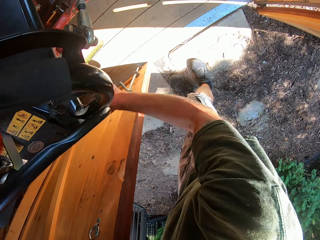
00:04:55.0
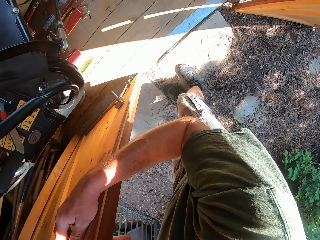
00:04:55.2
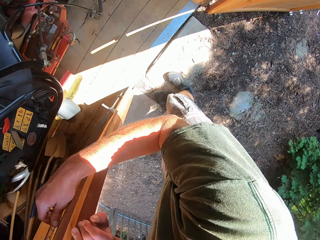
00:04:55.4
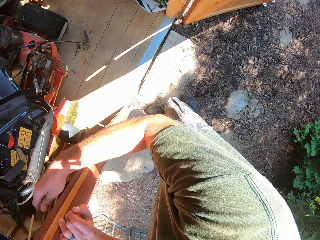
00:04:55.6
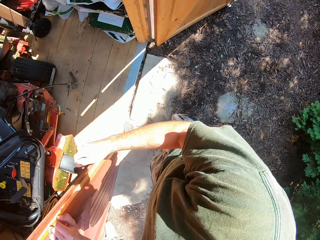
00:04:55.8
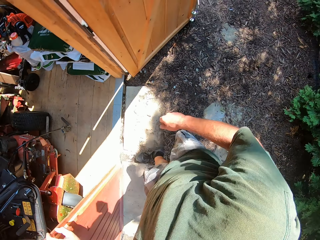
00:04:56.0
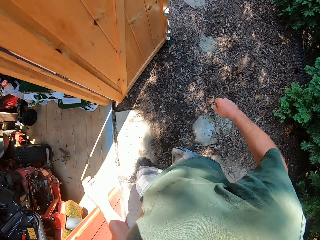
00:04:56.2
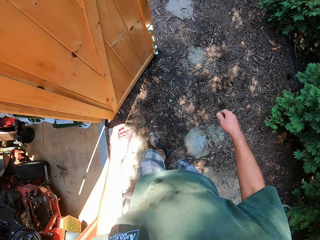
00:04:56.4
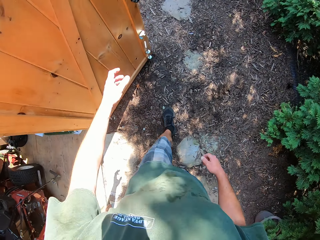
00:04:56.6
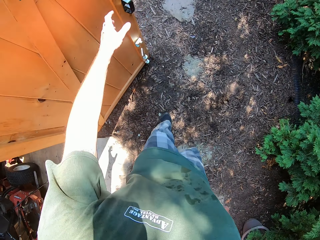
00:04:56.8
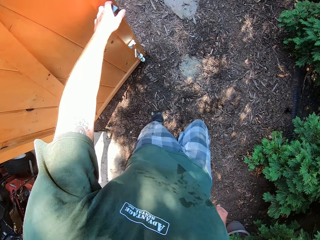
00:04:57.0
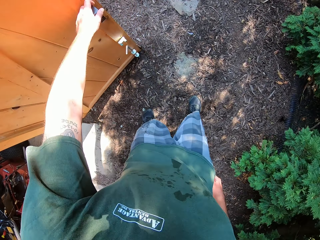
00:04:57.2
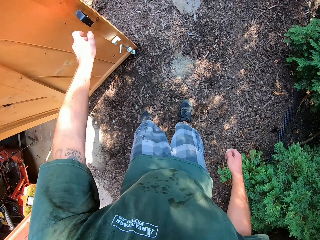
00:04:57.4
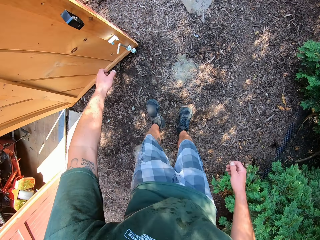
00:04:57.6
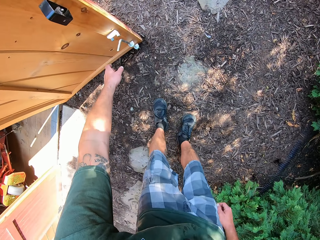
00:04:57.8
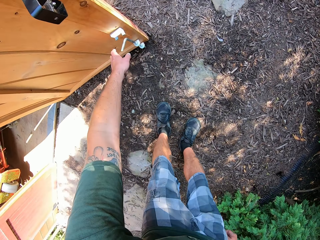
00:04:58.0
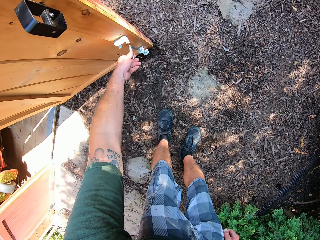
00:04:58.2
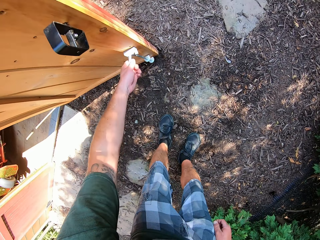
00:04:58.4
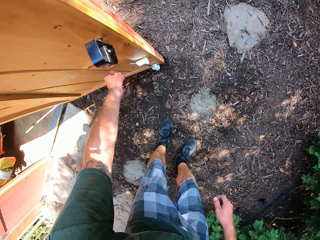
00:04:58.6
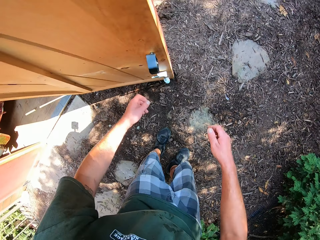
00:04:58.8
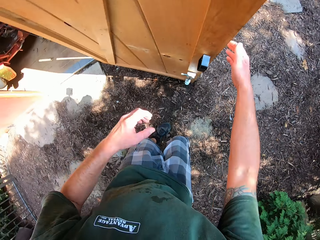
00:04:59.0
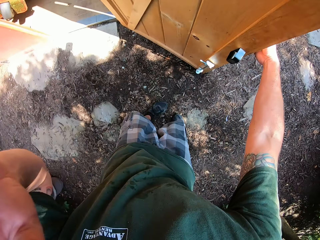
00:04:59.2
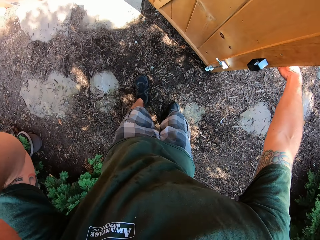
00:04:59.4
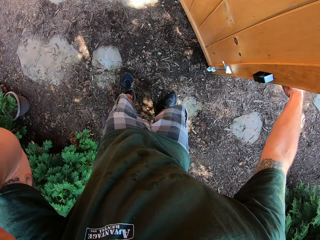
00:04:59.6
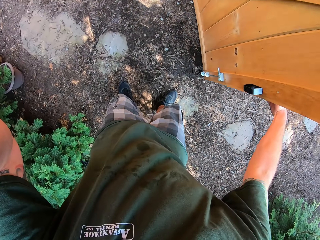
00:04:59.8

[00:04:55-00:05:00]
The camera wearer touches a part of the other door. He raises his left hand. He rubs his face. He closes the door with his right hand.

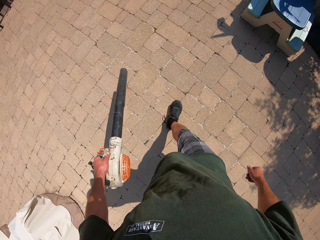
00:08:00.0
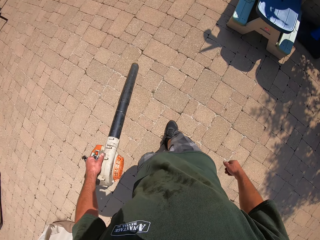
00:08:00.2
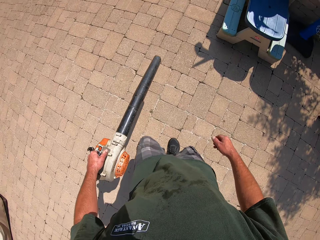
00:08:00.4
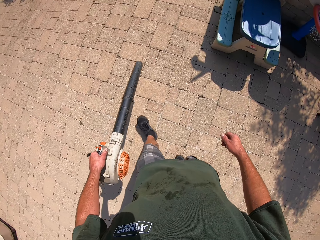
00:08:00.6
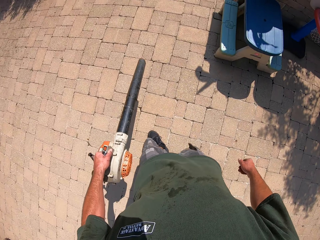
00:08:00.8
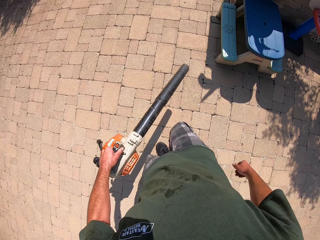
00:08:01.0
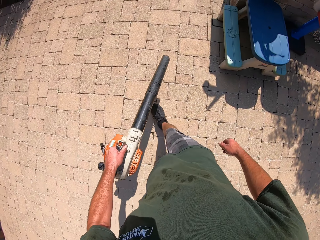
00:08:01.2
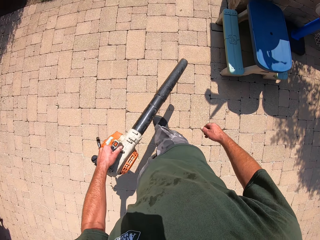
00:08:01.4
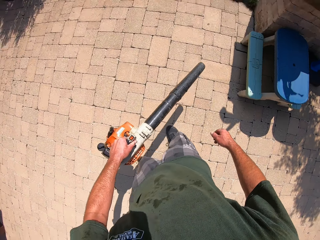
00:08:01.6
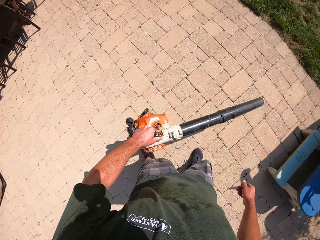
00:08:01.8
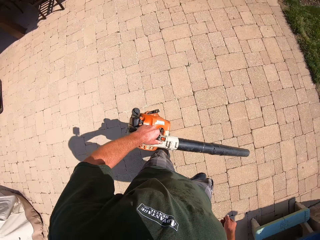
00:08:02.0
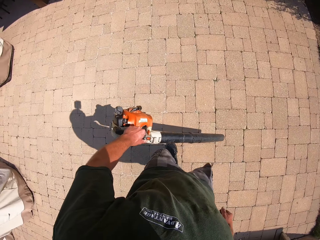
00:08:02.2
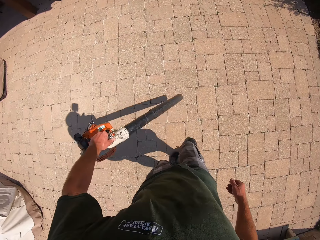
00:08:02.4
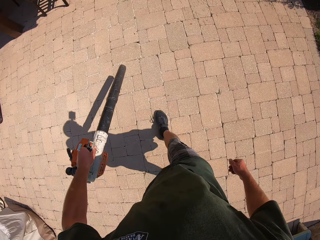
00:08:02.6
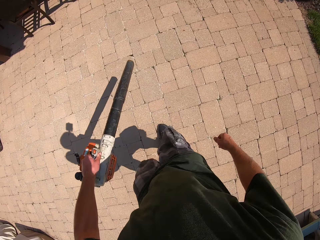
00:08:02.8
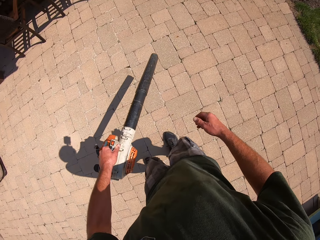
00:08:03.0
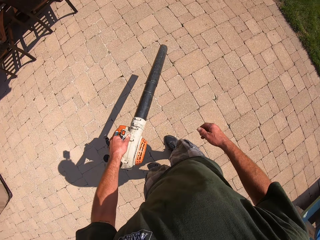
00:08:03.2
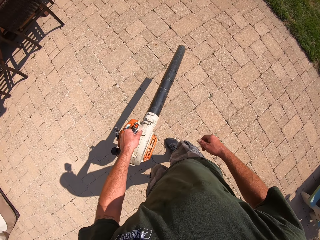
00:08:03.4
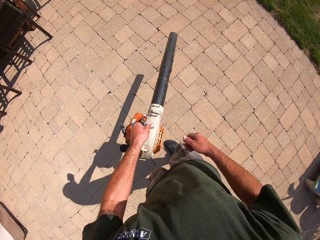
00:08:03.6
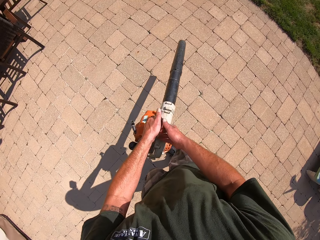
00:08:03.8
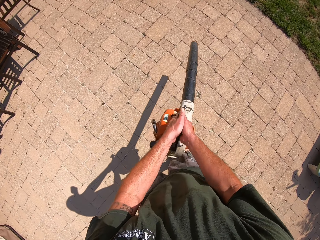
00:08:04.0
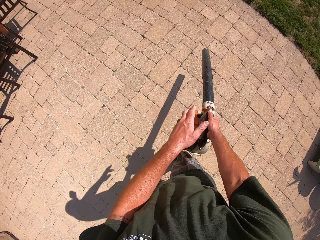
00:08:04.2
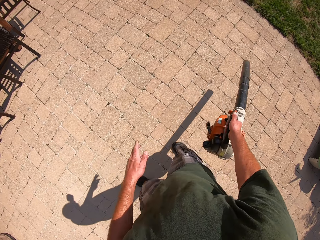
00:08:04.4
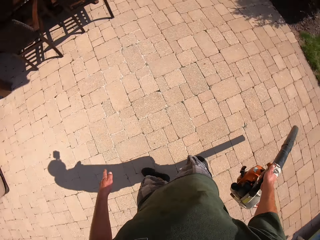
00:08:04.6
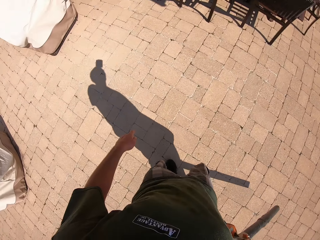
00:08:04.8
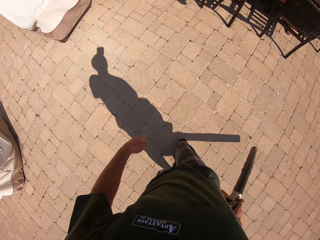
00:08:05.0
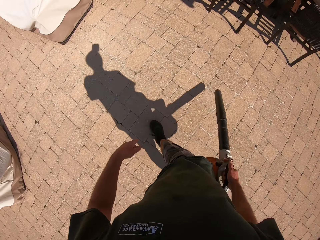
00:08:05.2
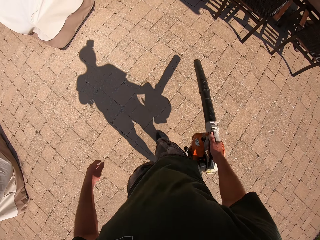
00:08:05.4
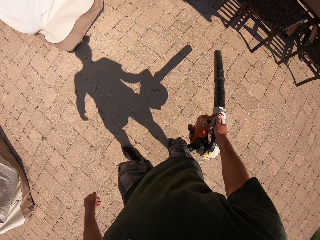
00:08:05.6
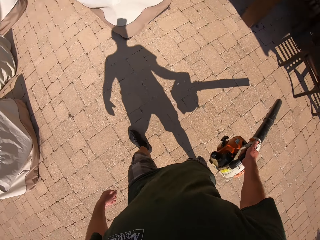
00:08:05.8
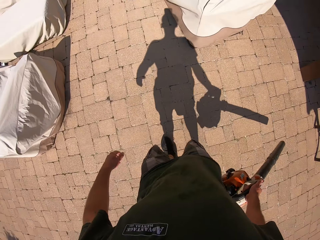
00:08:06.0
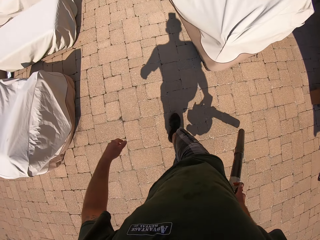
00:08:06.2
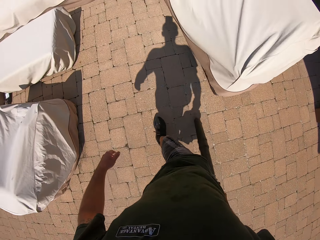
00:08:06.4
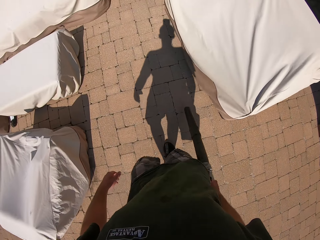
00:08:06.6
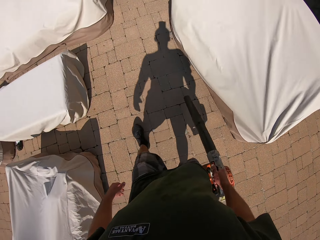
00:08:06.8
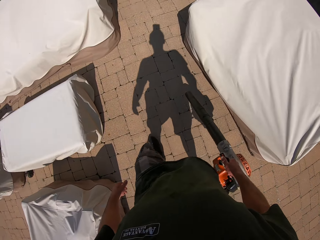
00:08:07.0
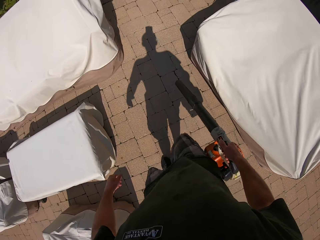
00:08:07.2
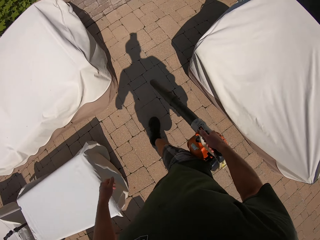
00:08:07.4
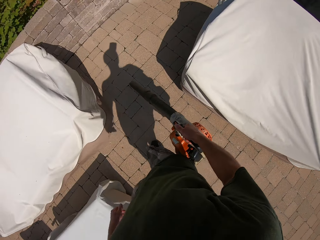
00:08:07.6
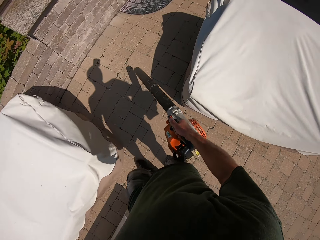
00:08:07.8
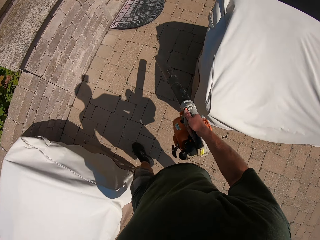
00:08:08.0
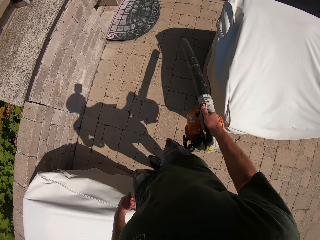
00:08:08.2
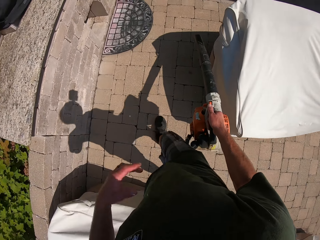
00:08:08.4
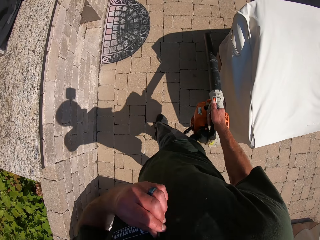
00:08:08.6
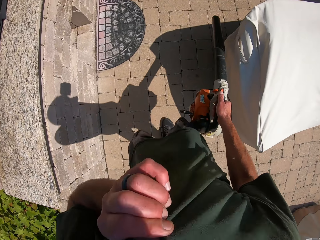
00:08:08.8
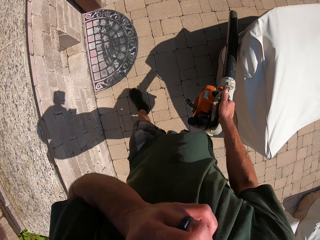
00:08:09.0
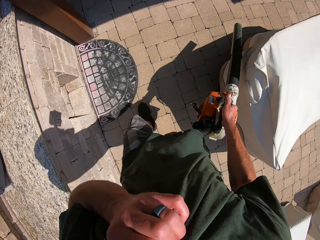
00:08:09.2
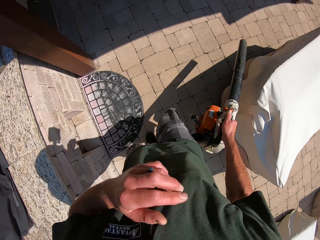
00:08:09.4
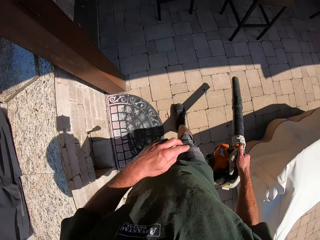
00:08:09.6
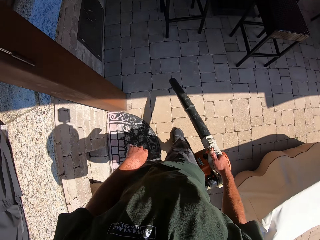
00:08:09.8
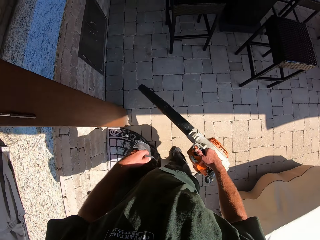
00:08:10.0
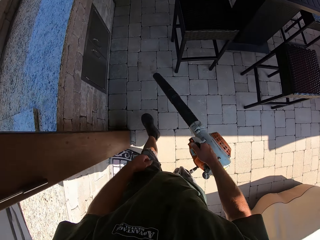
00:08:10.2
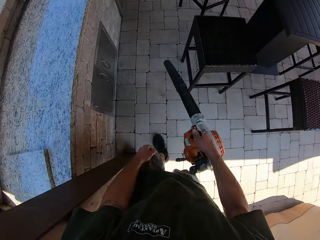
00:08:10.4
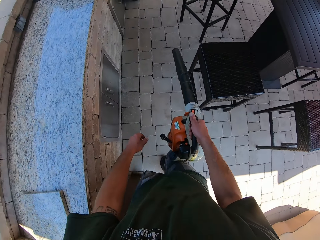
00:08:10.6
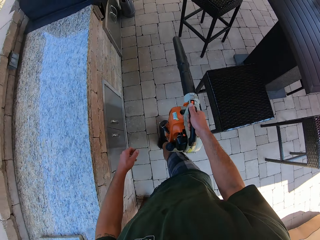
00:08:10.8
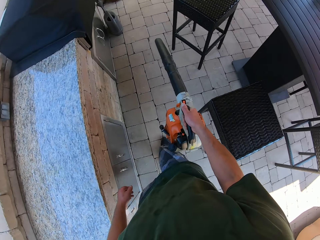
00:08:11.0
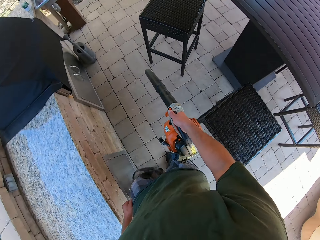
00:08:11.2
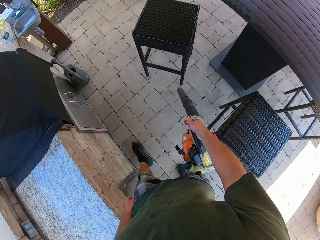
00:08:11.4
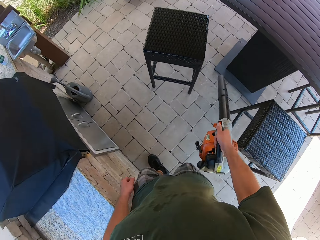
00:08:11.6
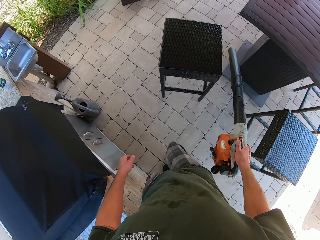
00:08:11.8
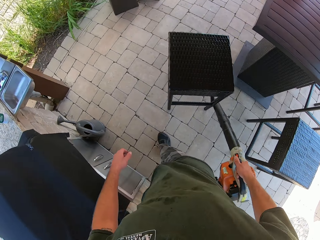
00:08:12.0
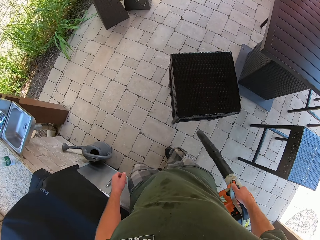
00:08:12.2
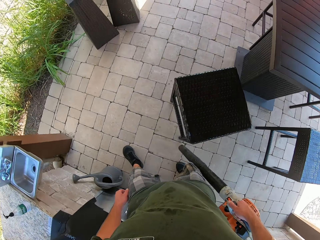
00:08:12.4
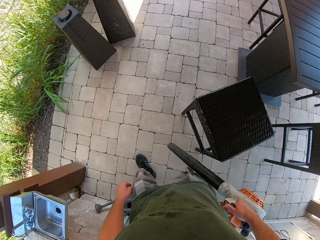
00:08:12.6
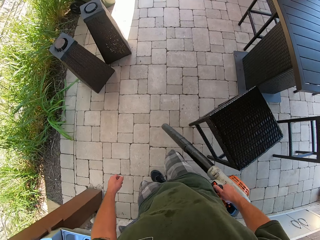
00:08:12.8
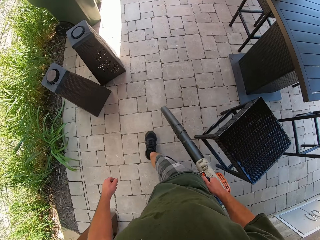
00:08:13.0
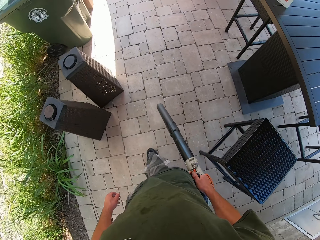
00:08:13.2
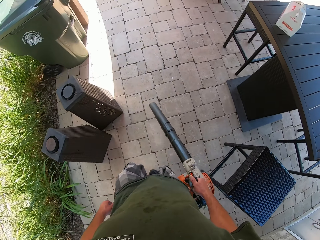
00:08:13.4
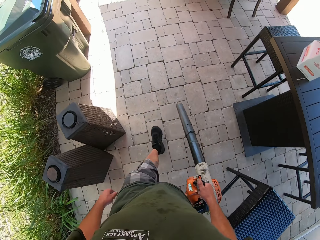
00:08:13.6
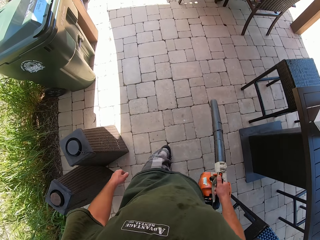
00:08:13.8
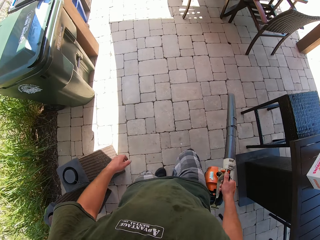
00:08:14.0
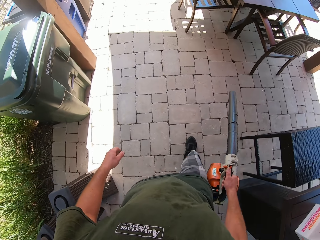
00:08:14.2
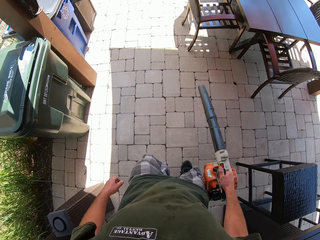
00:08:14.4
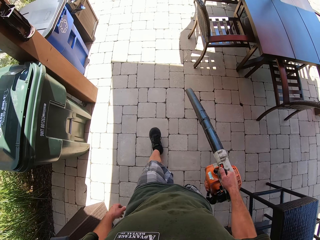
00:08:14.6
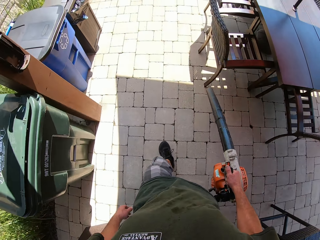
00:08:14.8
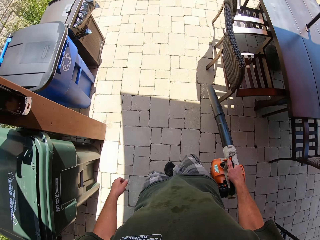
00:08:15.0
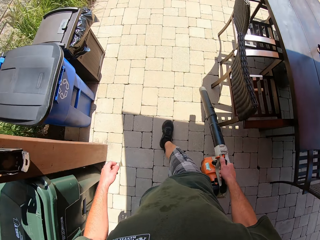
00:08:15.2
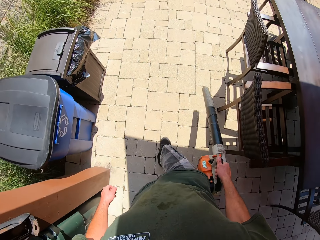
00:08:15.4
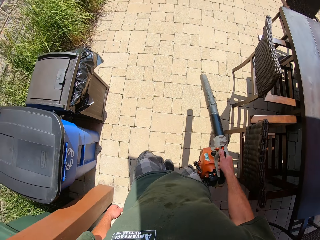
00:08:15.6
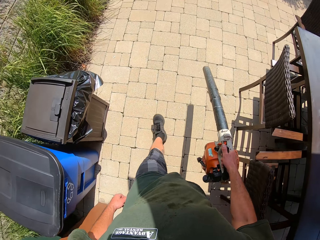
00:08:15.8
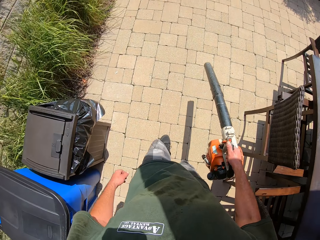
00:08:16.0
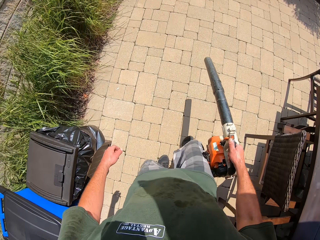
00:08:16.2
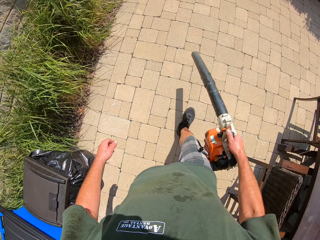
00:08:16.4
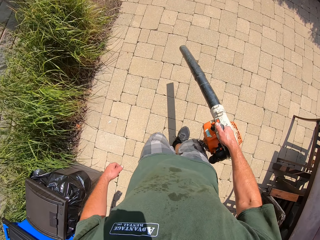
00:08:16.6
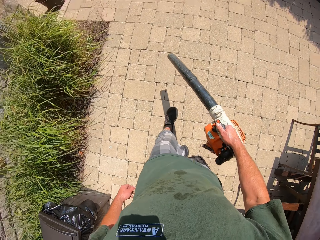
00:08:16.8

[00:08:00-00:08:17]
The camera wearer looks around. He passes the dust blower to his right hand. He walks around the garden with the blower in his right hand. He raises his left hand. He continues to walk around the garden with the blower in his right hand. He wipes his face.
